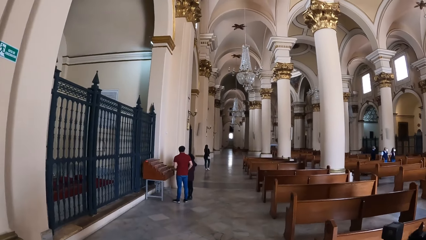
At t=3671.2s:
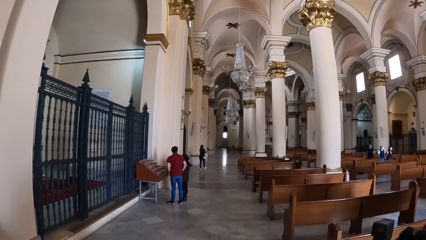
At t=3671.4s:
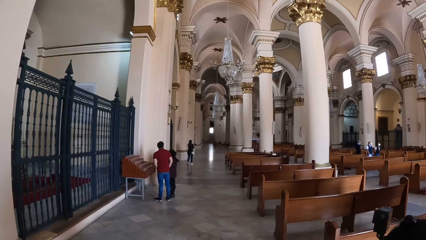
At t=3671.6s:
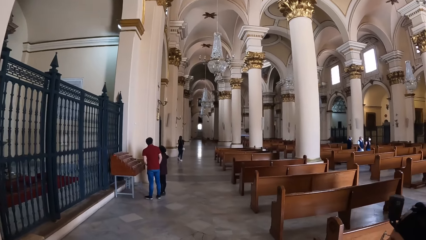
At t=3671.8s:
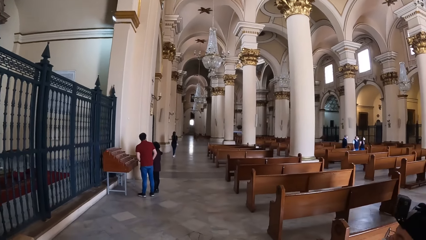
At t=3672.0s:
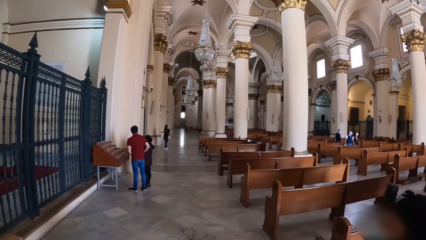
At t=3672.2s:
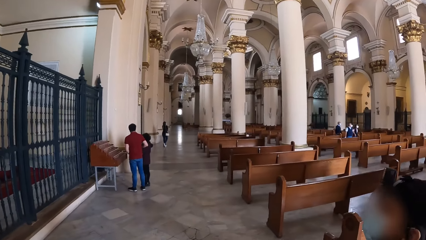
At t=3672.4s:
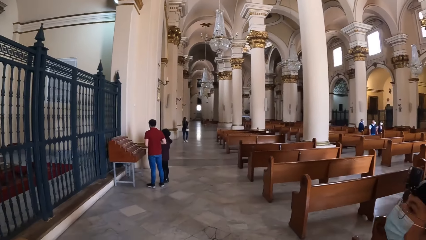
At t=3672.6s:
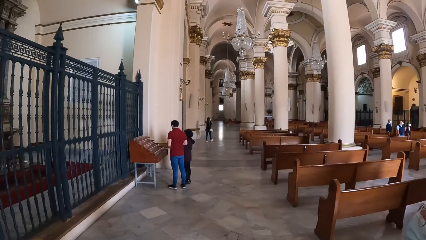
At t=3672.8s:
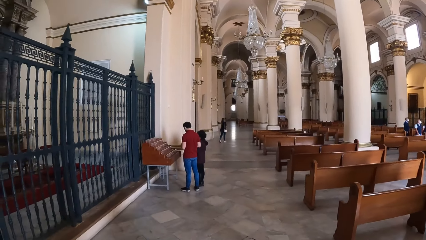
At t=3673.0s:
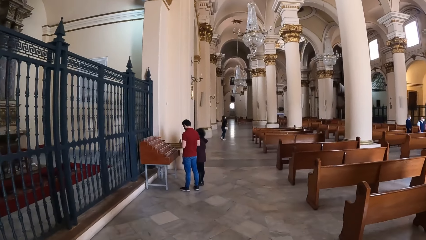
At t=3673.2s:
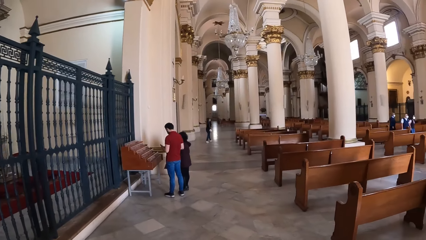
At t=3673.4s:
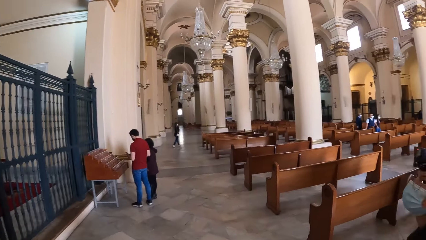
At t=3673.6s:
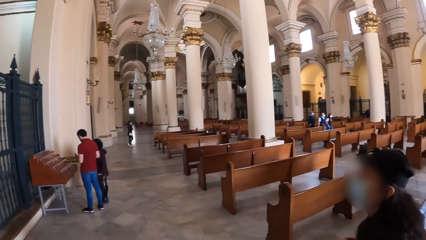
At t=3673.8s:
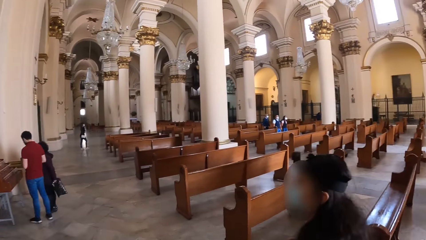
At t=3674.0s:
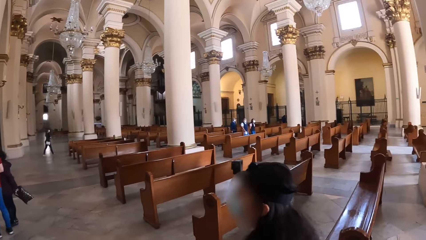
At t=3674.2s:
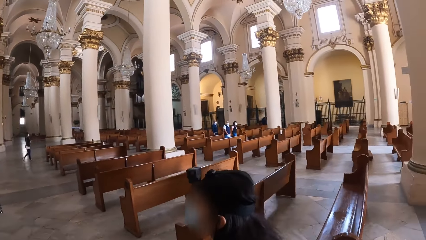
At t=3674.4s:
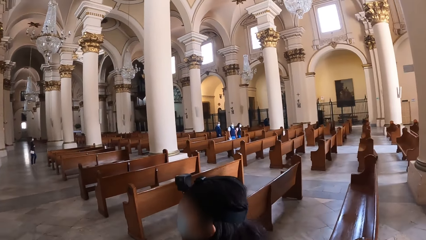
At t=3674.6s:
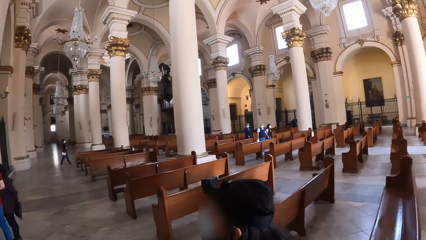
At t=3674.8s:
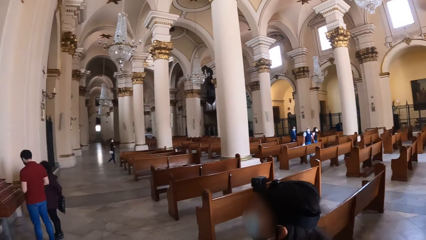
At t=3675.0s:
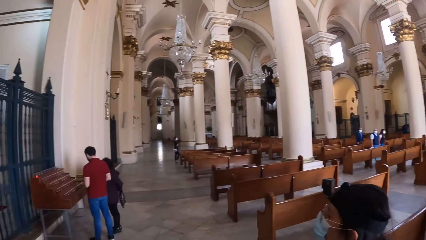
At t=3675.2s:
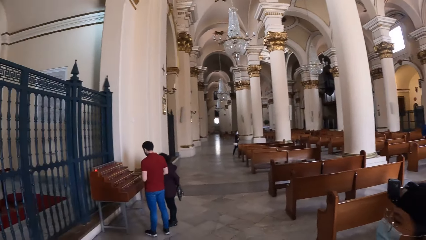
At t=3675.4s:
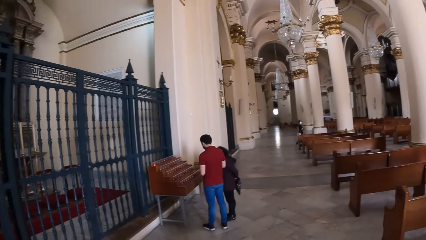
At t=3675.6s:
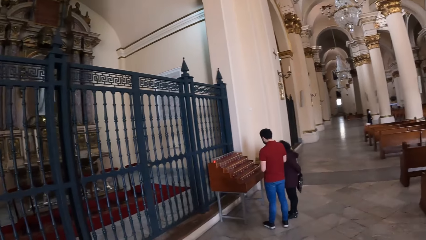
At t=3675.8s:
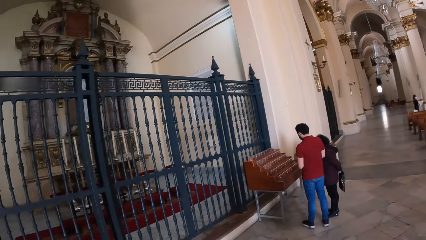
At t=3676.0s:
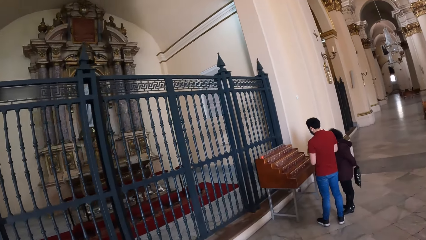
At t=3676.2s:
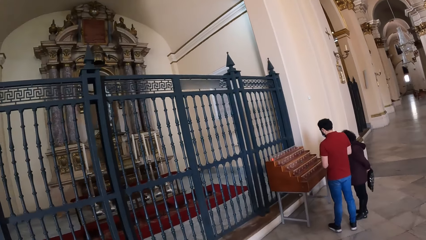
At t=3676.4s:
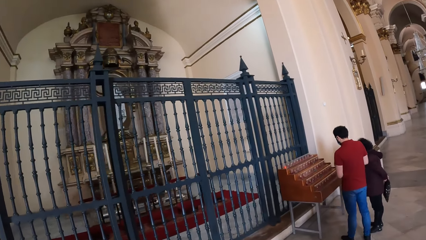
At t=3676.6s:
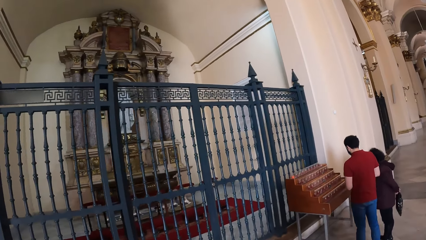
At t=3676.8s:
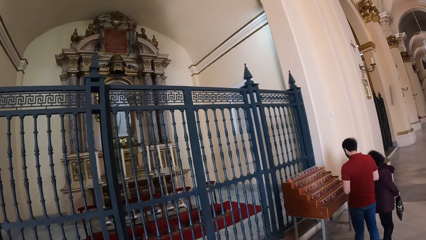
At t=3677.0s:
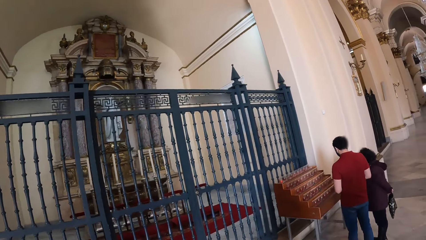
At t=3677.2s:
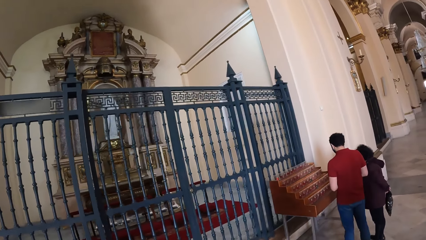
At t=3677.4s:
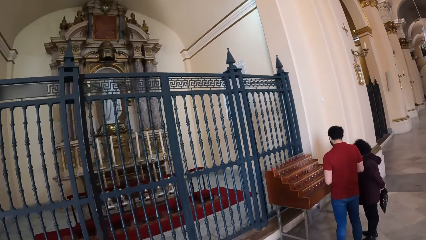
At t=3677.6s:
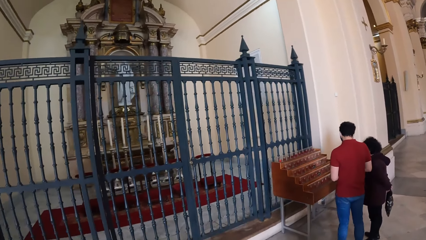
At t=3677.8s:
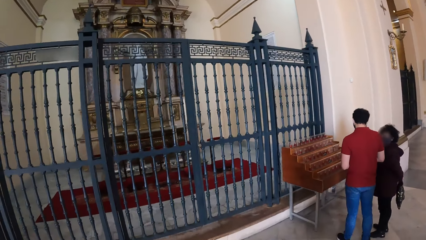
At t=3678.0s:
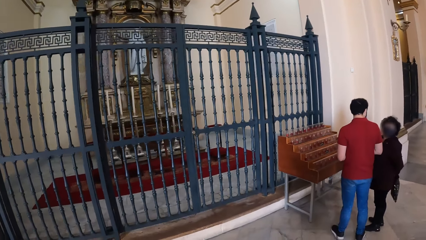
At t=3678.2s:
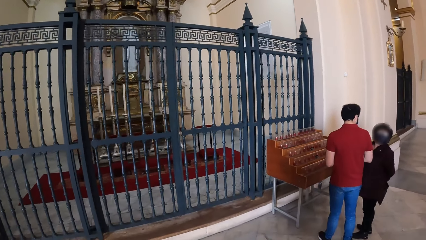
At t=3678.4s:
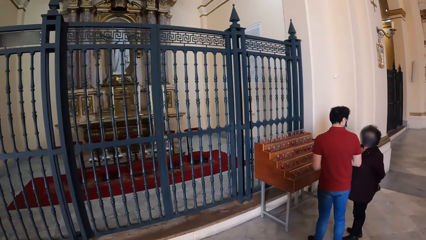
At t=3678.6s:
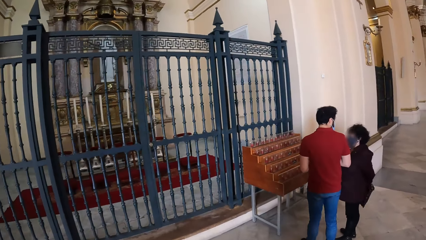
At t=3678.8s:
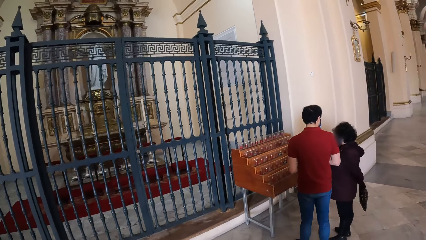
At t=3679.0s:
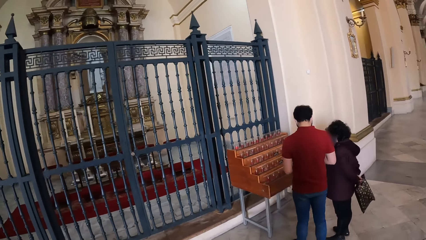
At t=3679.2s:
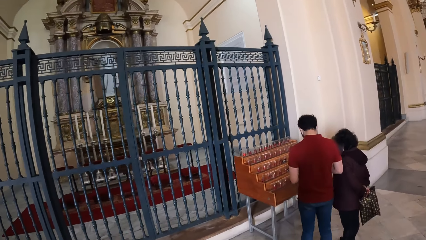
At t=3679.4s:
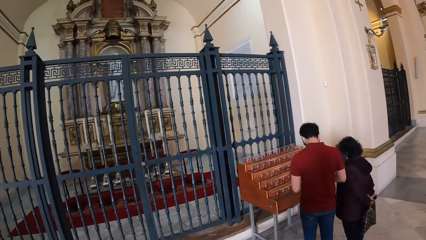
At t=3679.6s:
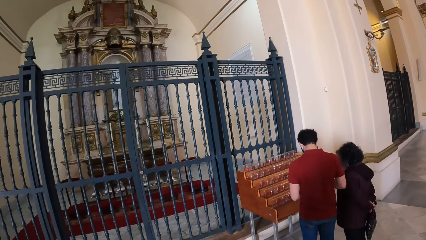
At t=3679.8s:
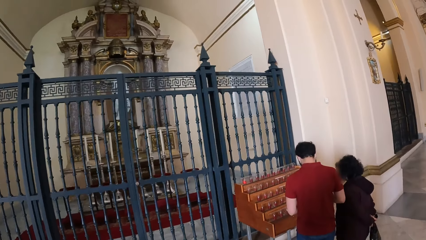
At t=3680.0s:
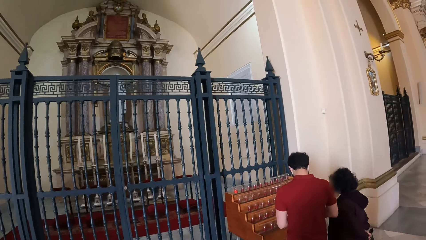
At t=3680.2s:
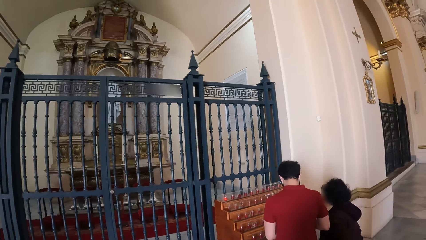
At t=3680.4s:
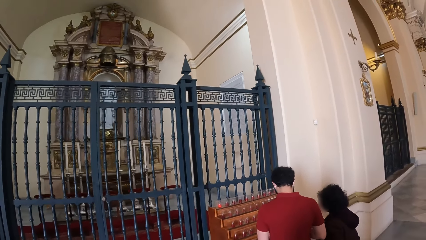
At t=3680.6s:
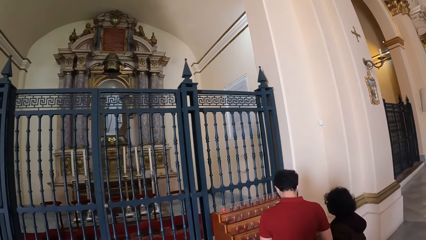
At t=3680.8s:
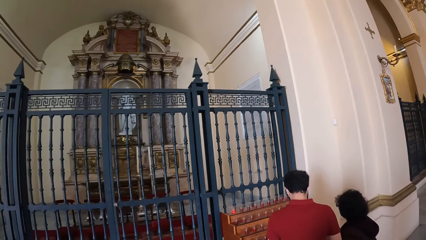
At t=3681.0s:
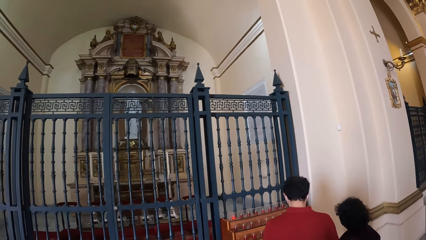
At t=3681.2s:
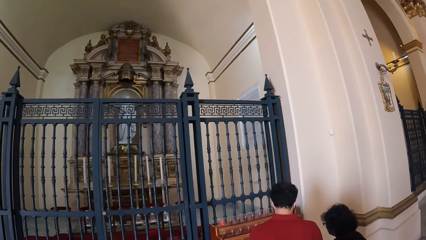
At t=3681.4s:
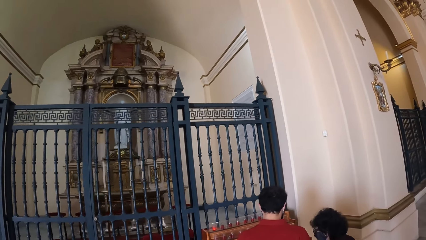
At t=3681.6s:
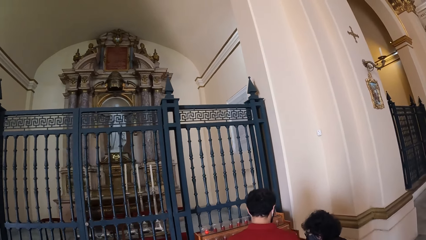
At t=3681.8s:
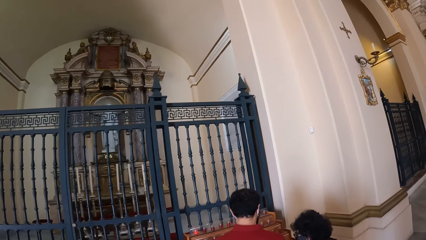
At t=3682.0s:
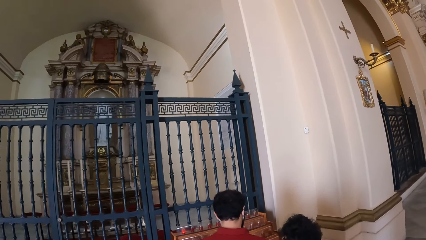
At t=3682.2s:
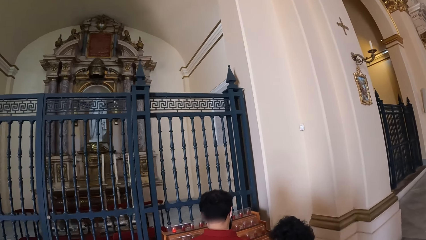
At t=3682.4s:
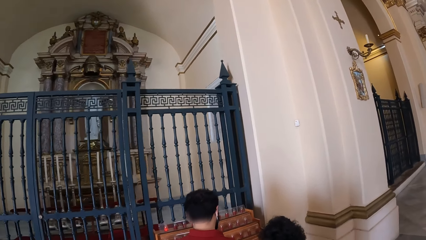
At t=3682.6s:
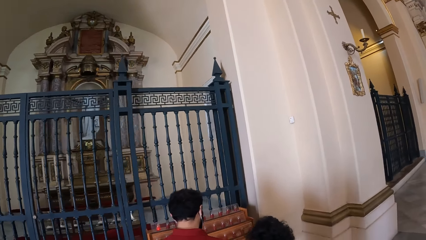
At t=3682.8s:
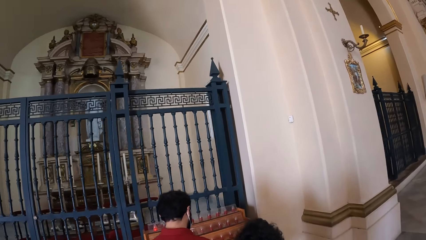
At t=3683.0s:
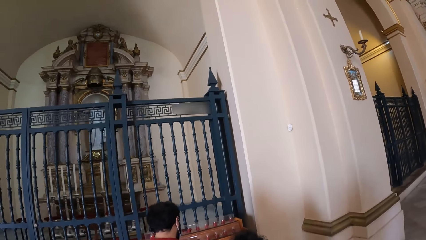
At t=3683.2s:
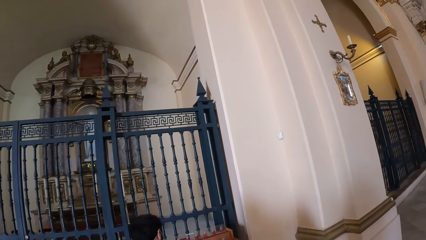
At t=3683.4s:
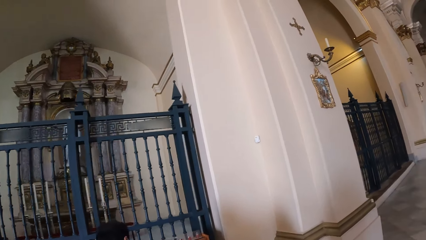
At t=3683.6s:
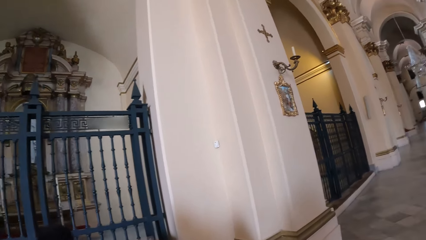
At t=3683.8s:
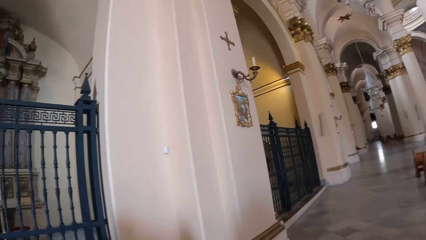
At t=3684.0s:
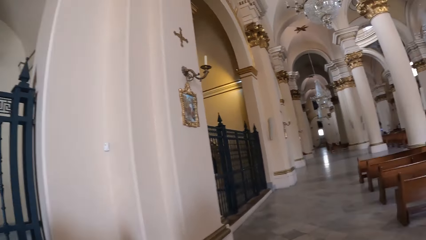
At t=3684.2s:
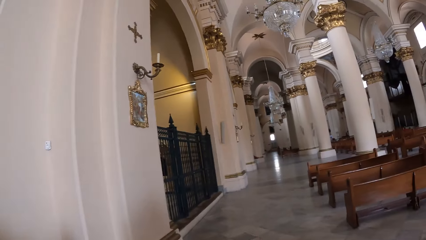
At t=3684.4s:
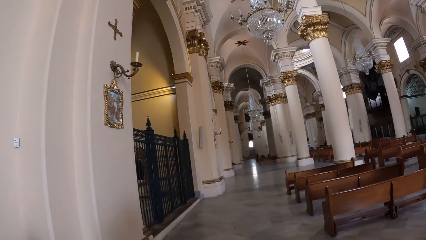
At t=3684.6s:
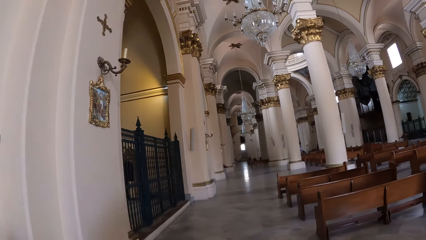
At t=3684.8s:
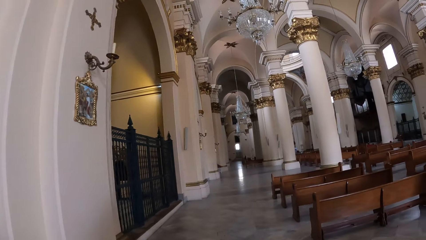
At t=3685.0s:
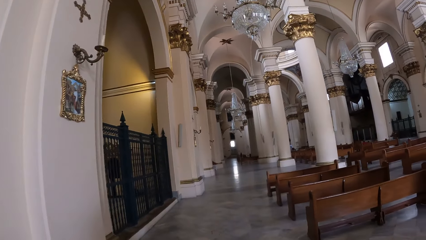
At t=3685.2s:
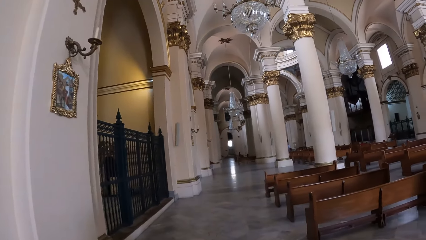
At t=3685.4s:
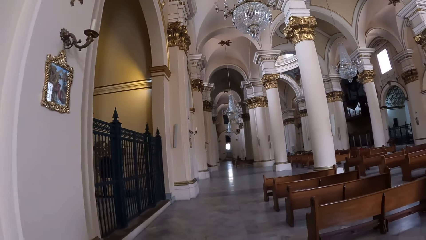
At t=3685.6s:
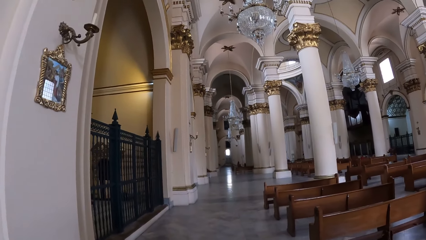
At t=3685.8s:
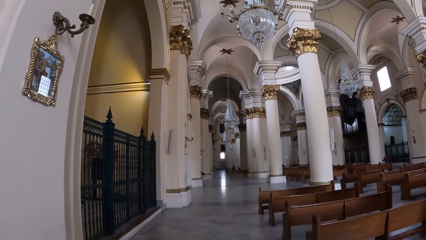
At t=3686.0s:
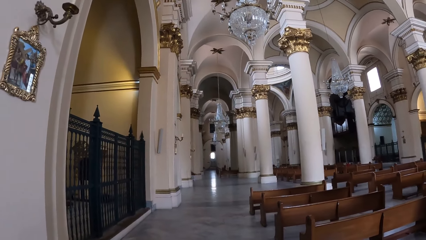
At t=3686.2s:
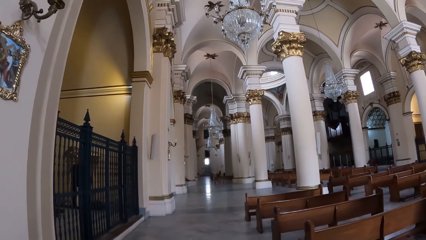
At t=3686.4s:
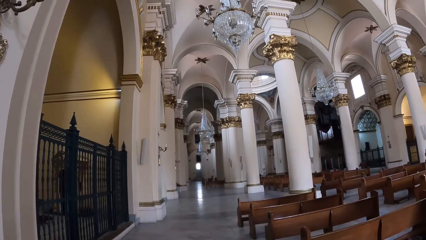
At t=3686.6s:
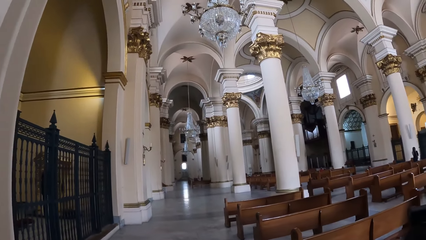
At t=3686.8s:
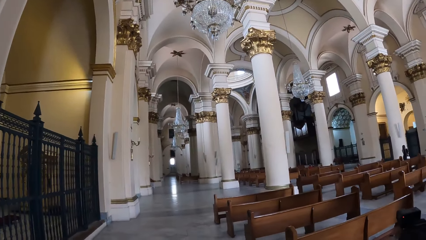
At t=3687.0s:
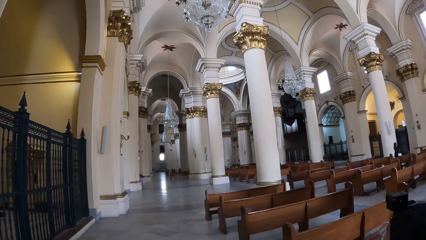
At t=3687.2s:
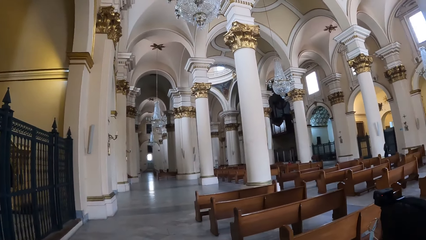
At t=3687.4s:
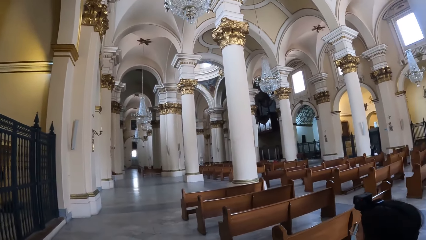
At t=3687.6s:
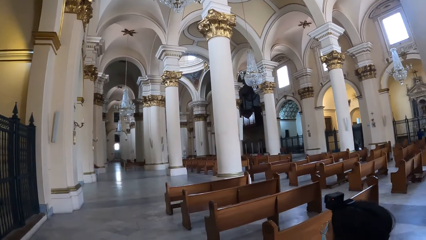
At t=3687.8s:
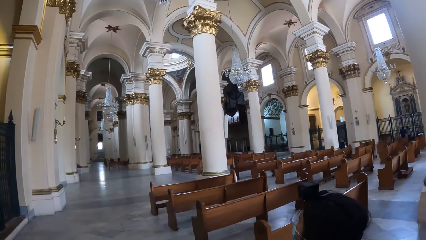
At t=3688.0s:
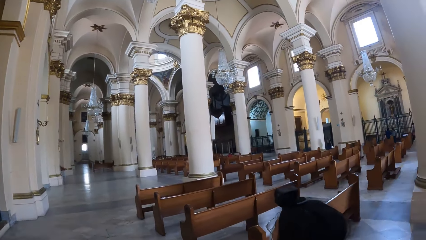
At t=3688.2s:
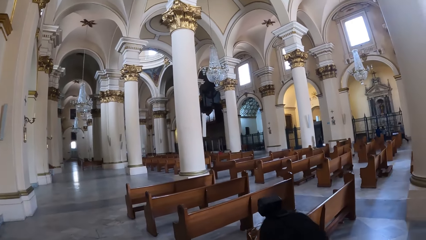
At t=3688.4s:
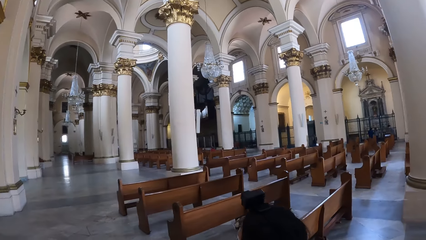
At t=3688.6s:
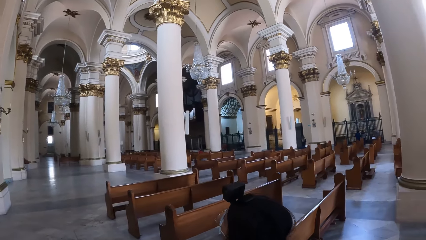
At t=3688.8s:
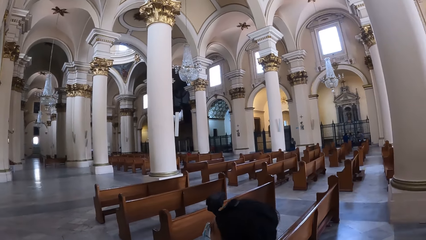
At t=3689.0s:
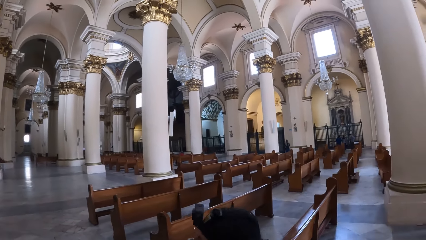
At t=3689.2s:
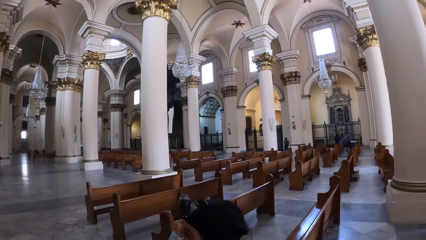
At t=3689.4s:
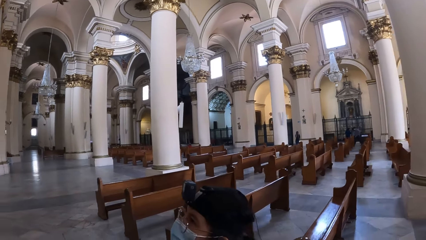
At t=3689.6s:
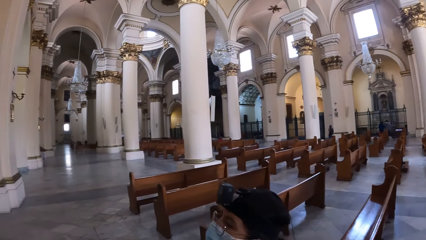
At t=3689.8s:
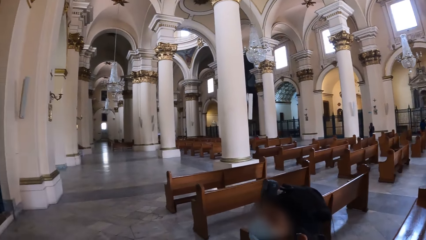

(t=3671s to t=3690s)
The camera wearer looks around. They walk.
